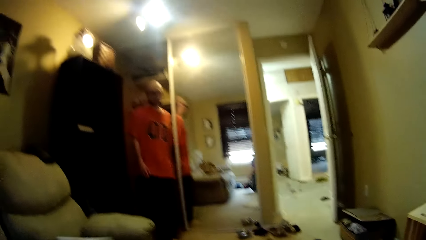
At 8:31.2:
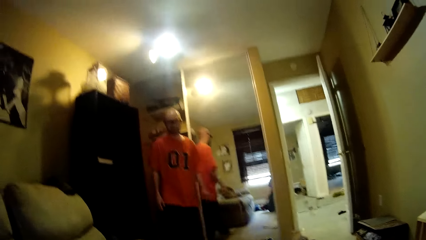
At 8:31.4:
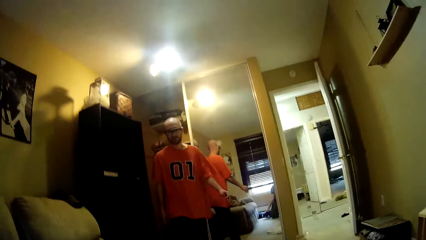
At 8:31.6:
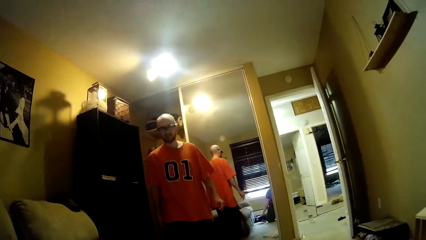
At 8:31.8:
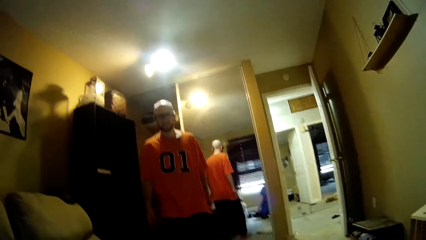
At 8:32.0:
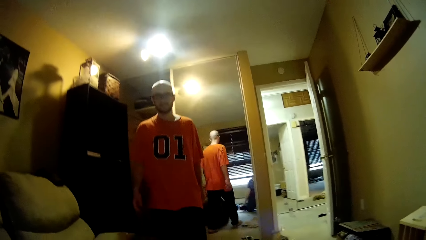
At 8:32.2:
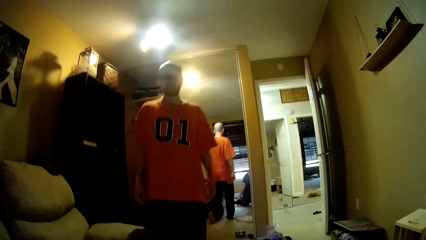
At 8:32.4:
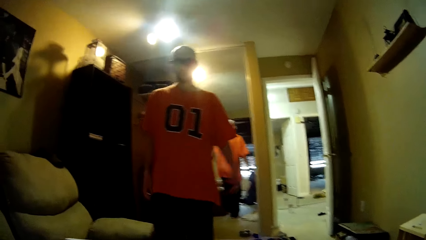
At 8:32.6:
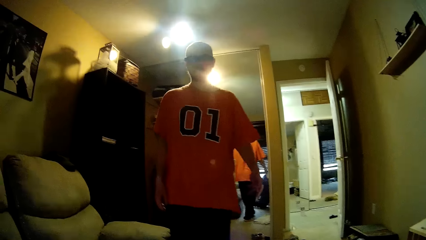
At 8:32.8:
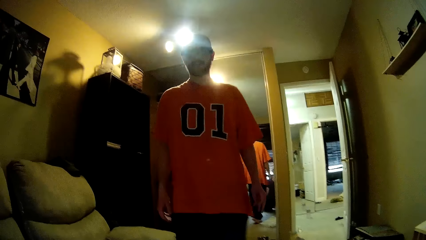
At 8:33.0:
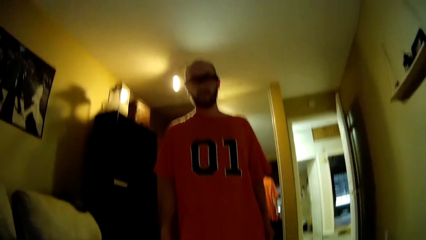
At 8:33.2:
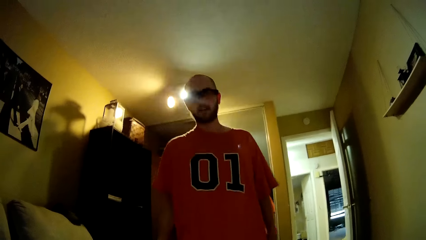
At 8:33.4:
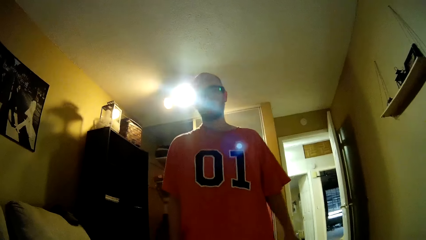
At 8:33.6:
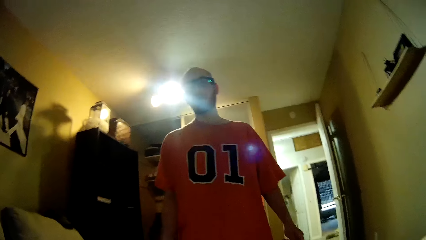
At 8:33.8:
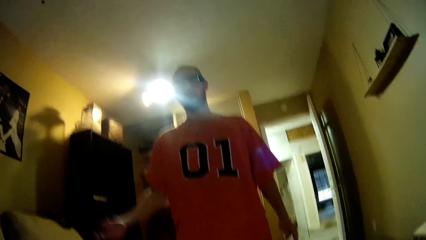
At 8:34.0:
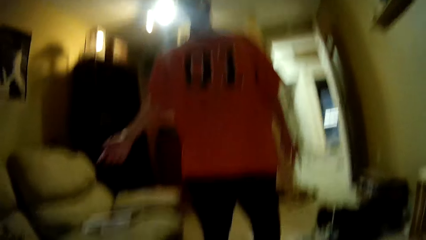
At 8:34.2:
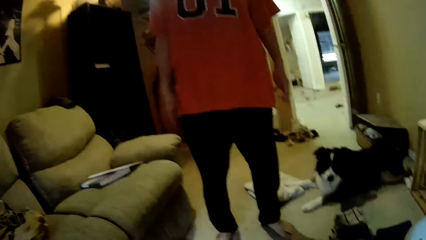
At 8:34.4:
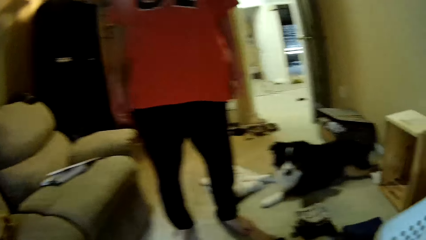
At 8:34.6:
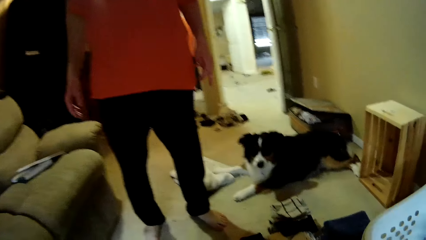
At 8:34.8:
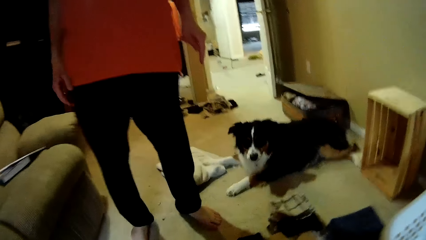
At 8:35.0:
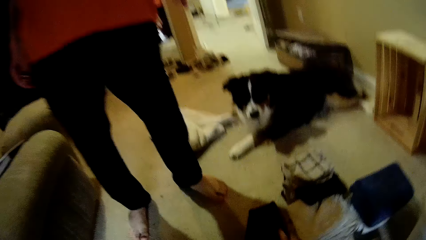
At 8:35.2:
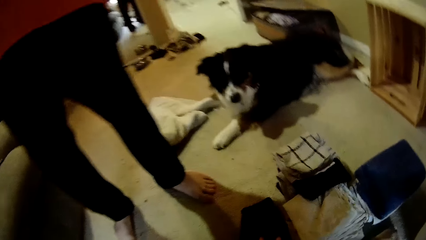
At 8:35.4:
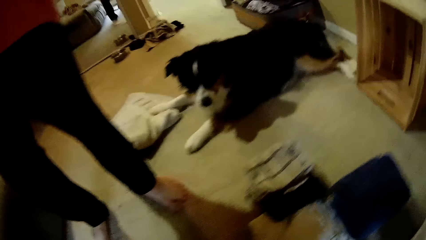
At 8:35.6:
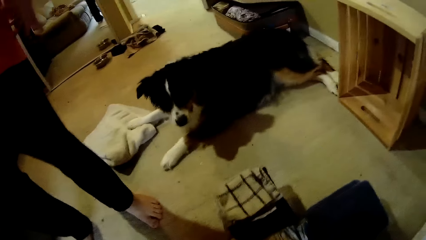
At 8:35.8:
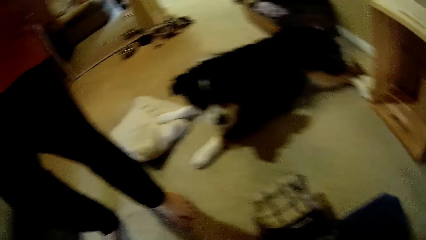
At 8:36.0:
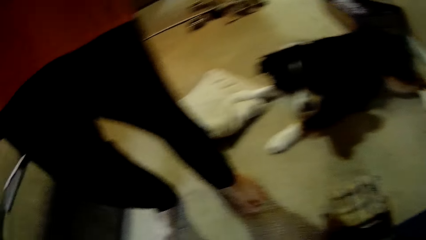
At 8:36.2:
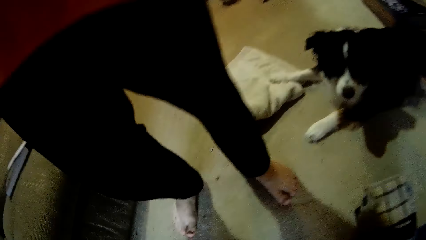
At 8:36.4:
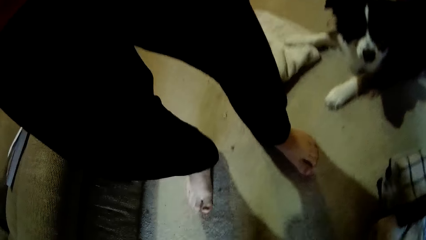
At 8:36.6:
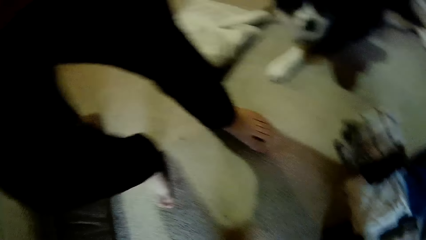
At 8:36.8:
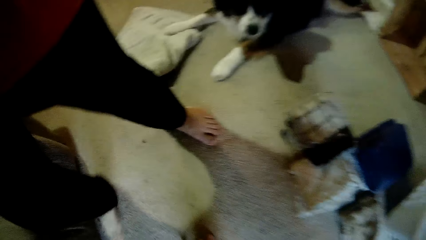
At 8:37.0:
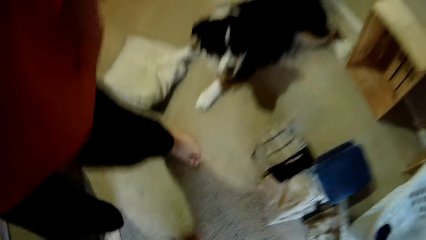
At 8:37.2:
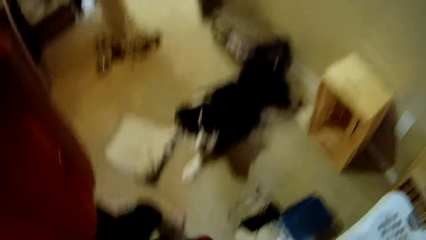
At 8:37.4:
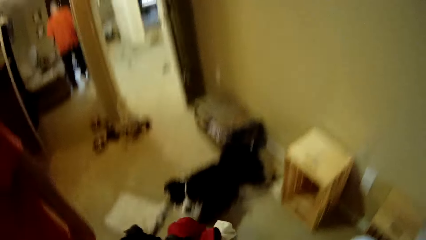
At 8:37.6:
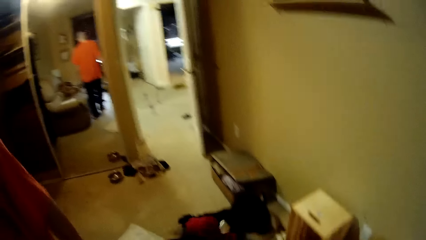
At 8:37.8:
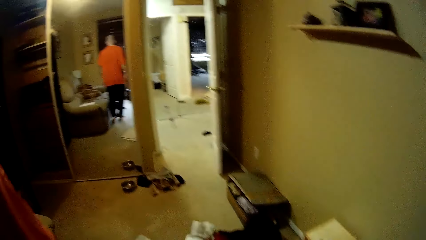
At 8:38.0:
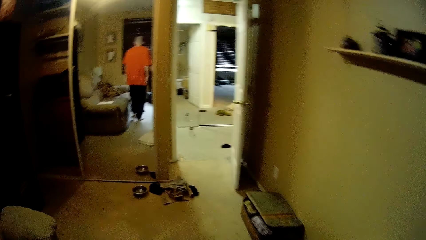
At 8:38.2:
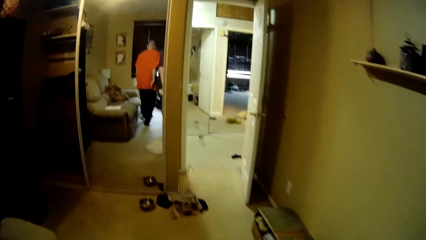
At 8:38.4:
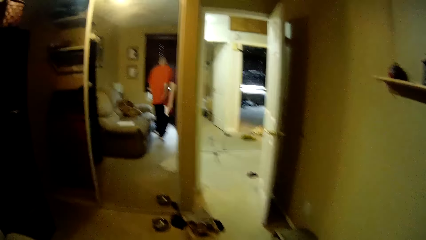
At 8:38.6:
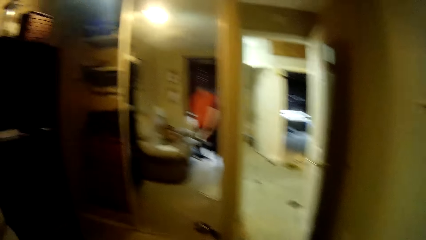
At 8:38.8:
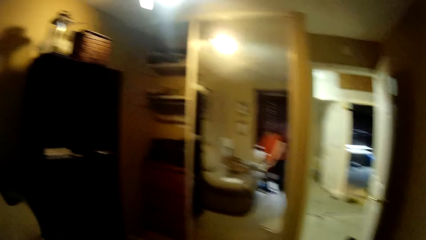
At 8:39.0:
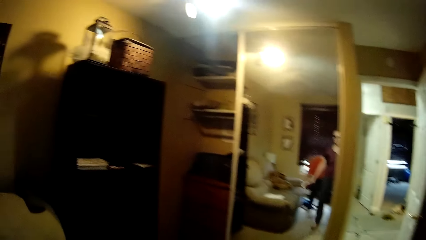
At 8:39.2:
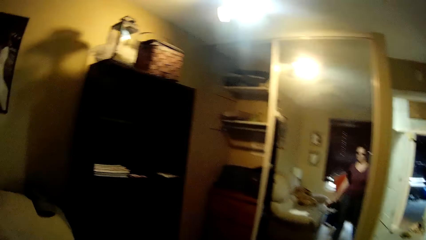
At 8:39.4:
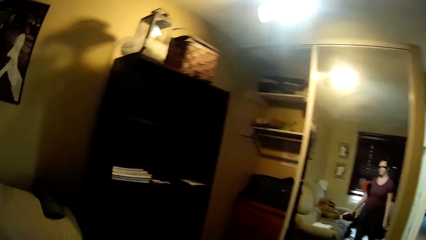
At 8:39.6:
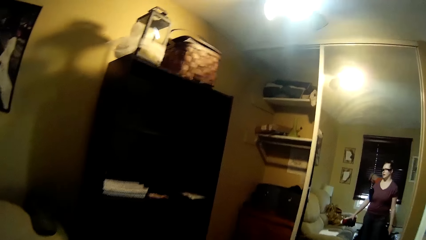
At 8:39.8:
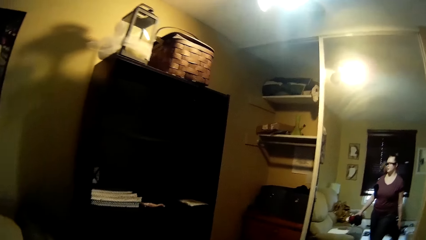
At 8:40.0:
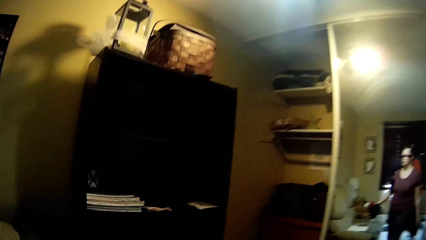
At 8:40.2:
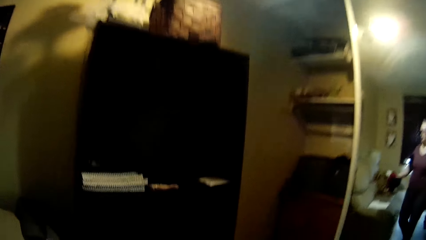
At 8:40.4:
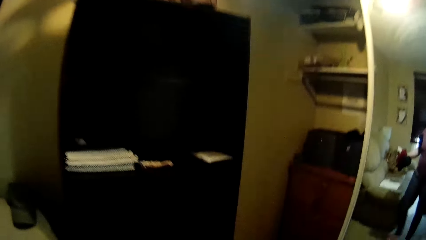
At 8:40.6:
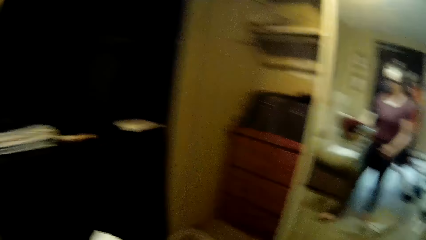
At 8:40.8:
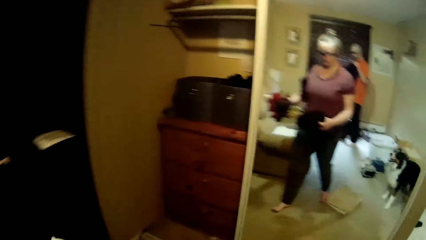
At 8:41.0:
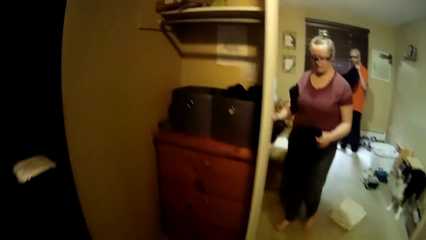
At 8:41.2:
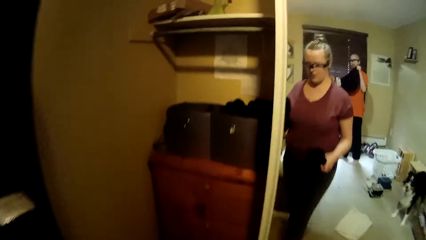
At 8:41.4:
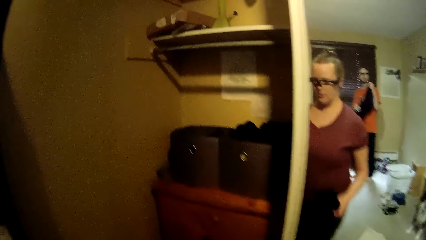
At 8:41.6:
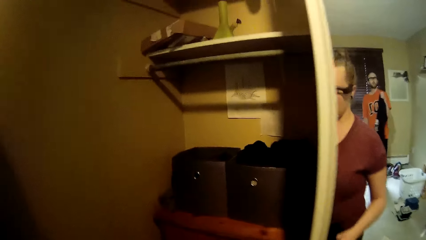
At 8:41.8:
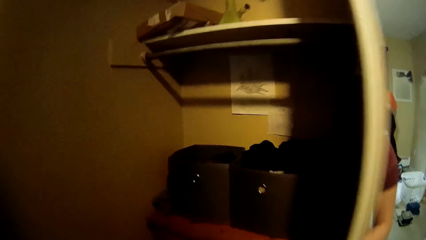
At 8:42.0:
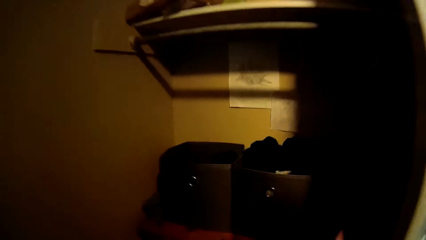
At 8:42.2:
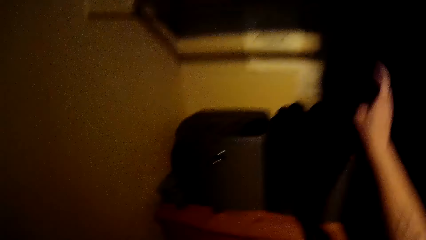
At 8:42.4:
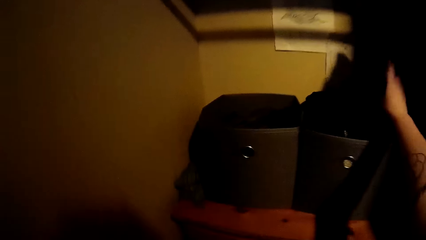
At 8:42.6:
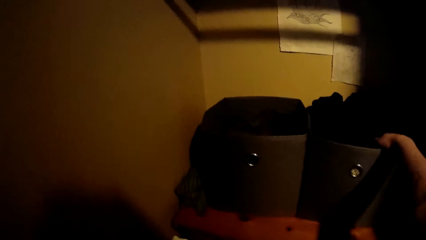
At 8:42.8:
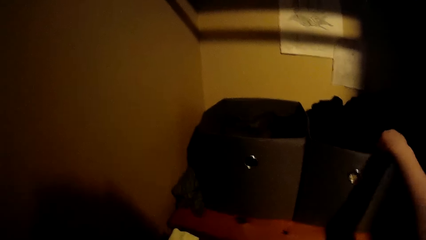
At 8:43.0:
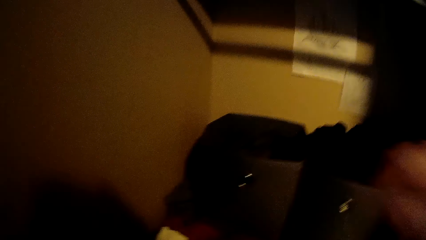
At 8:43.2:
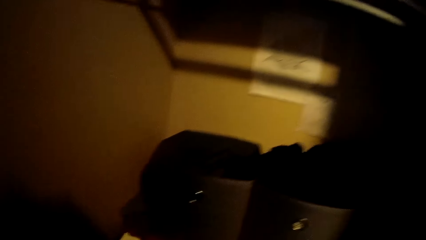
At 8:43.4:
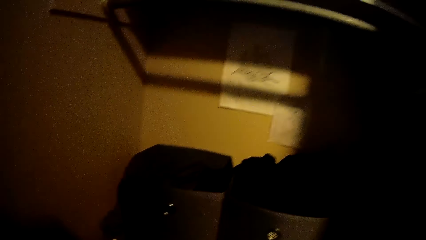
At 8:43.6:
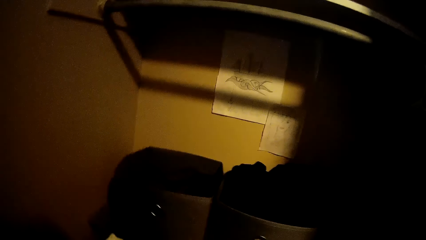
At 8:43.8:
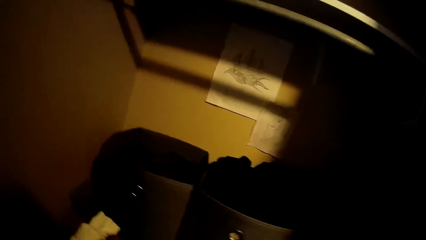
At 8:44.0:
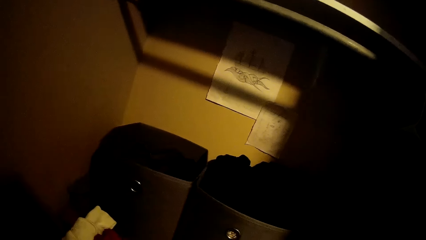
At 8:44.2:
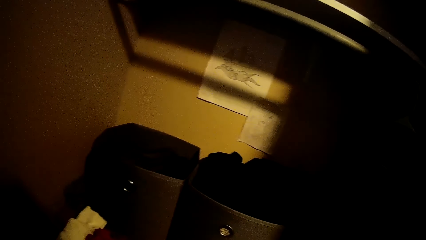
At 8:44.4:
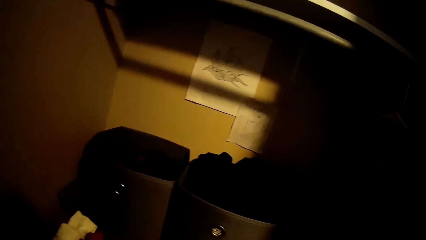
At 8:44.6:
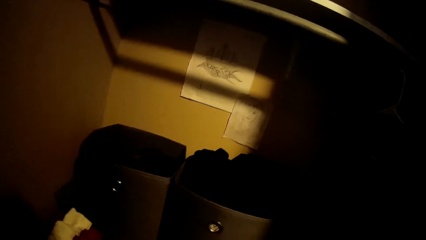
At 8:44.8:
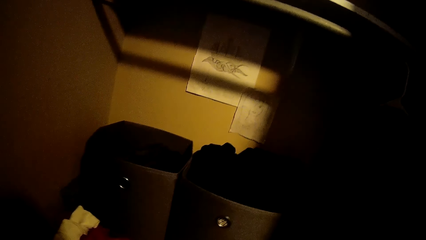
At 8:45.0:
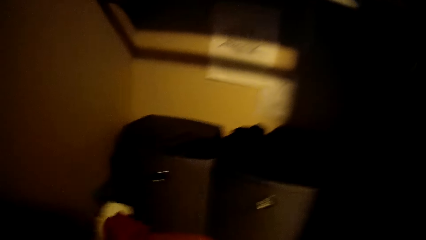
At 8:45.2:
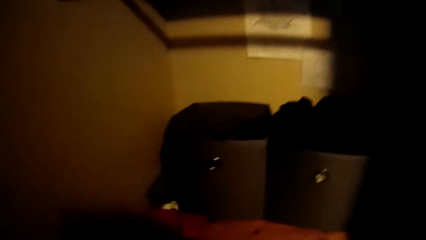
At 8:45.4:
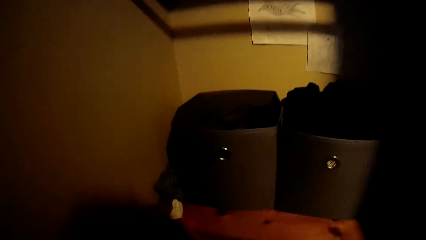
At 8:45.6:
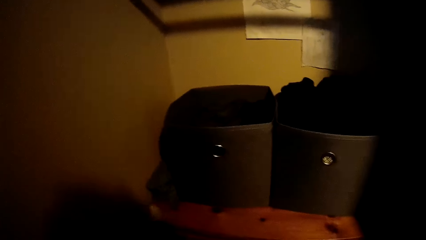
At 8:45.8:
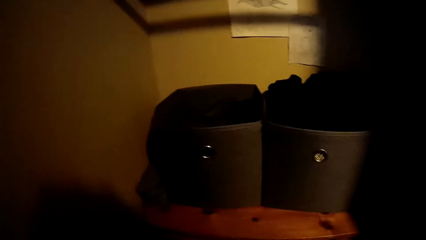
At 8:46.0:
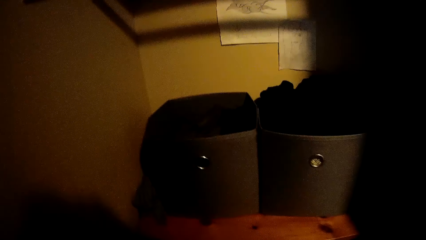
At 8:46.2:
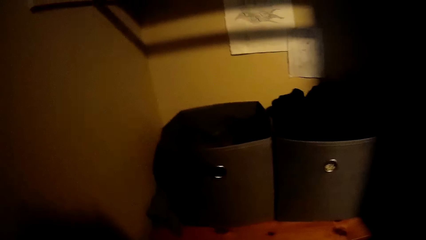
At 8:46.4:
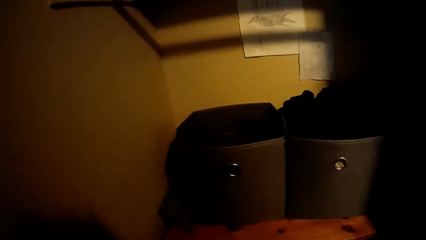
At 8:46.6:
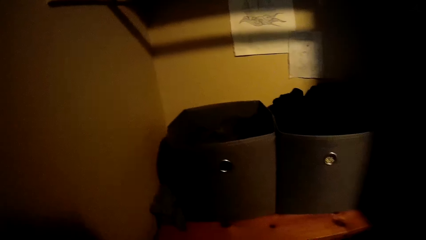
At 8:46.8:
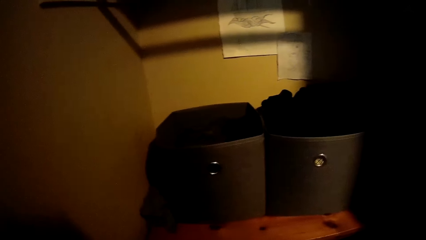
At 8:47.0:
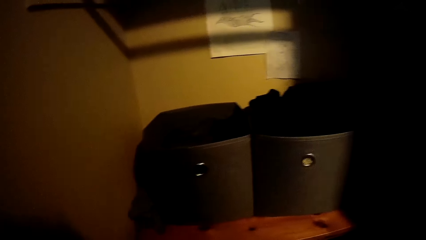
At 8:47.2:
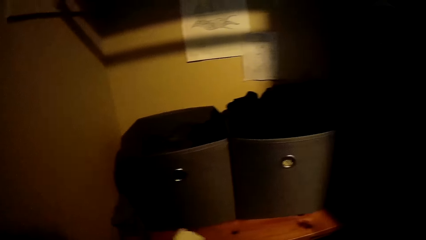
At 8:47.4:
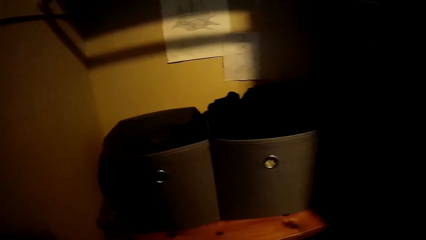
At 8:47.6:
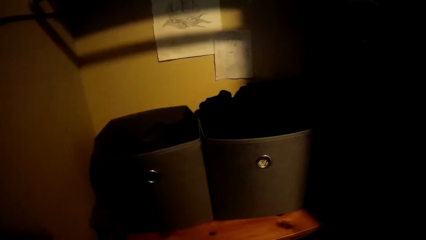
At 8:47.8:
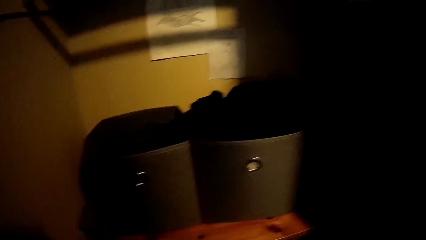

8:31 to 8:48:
The camera wearer dialogues with a person. She folds clothes. She moves around the house. She holds some clothes in both hands. She drops the clothes in her right hand into the box in the wardrobe.
